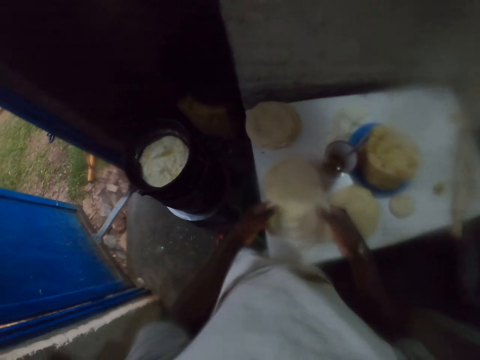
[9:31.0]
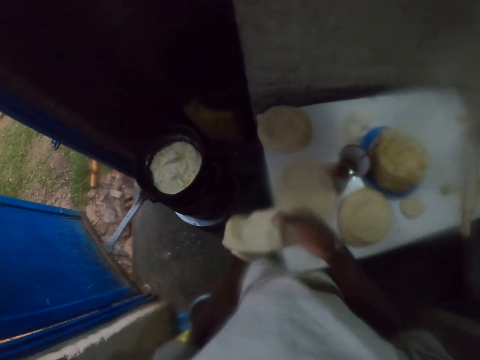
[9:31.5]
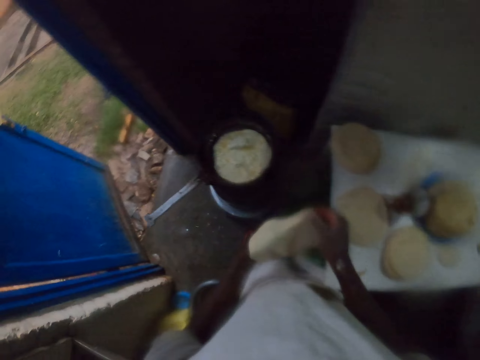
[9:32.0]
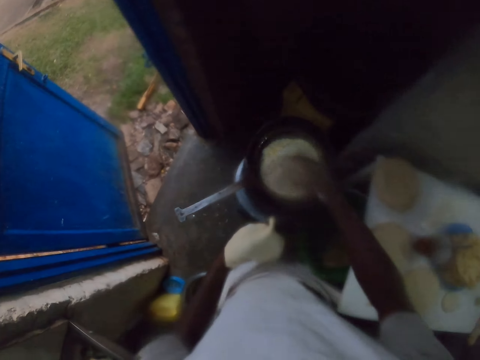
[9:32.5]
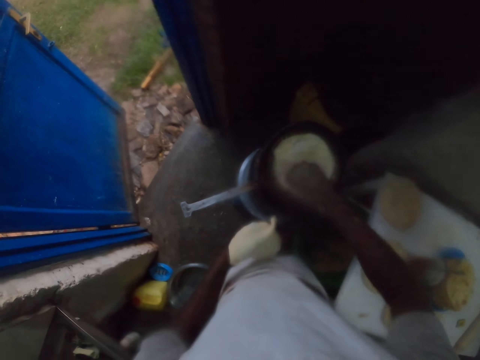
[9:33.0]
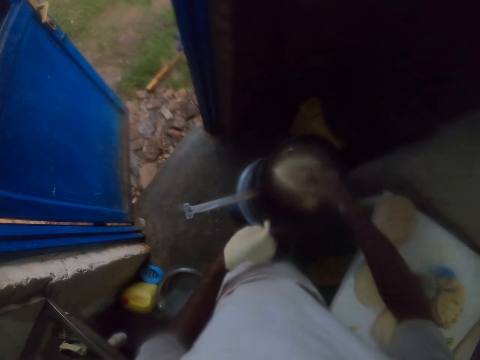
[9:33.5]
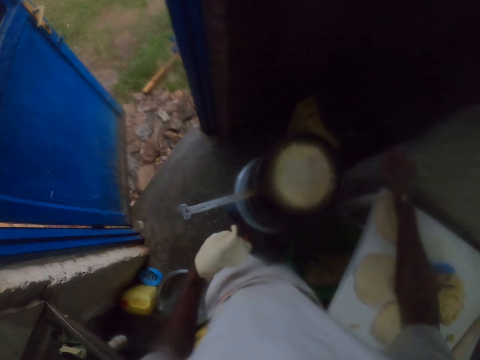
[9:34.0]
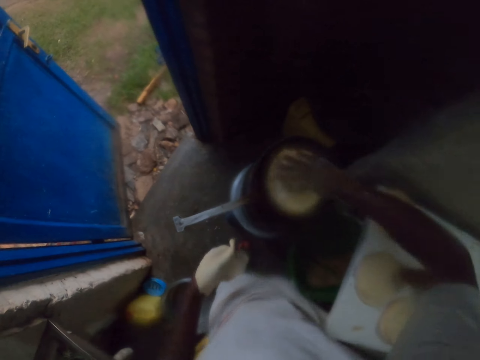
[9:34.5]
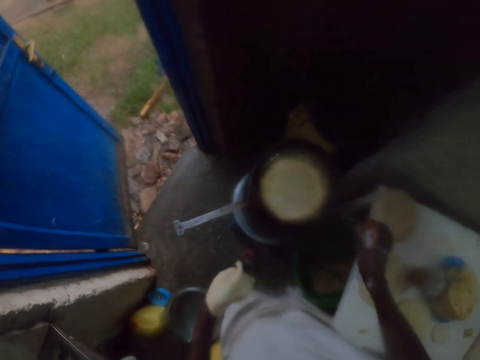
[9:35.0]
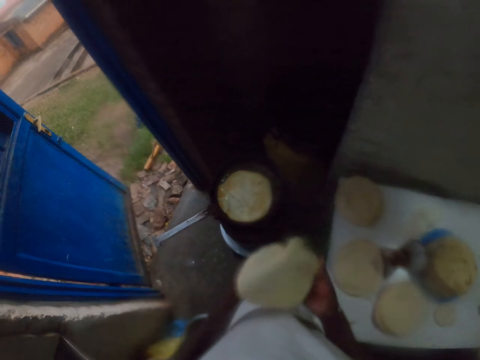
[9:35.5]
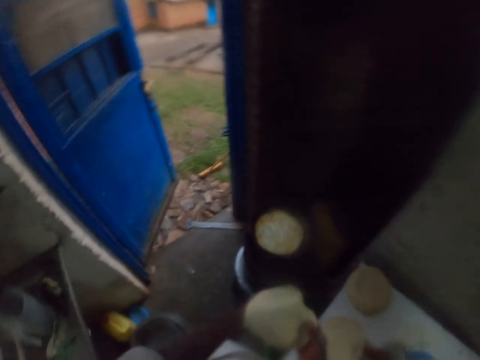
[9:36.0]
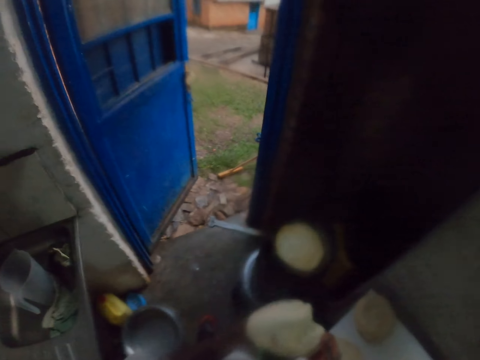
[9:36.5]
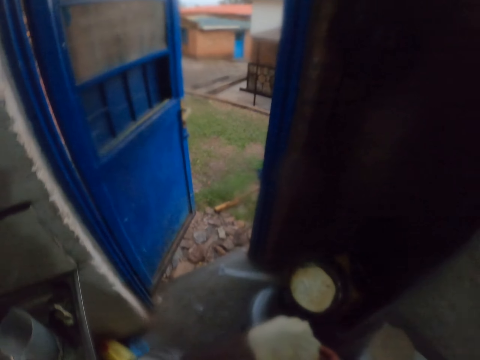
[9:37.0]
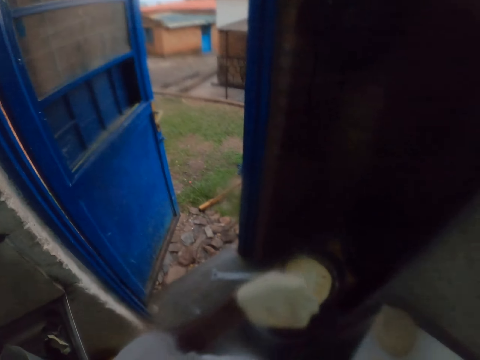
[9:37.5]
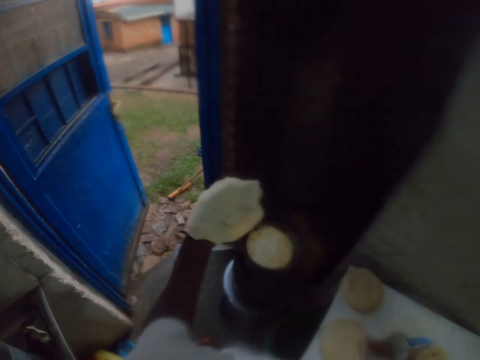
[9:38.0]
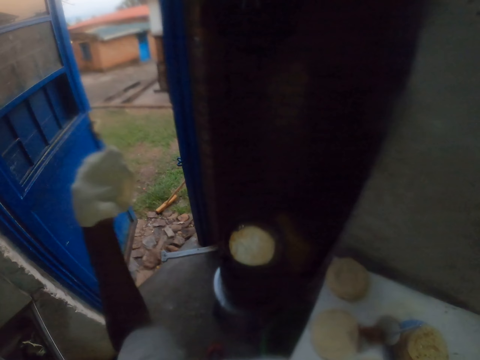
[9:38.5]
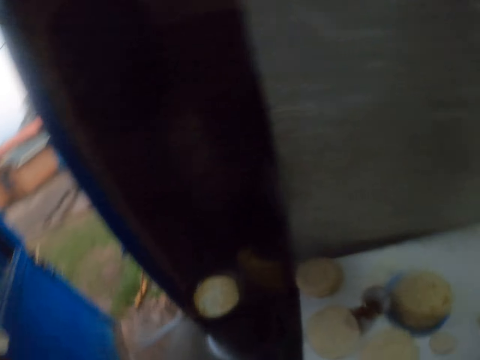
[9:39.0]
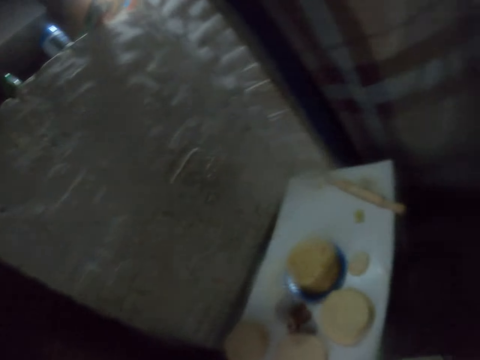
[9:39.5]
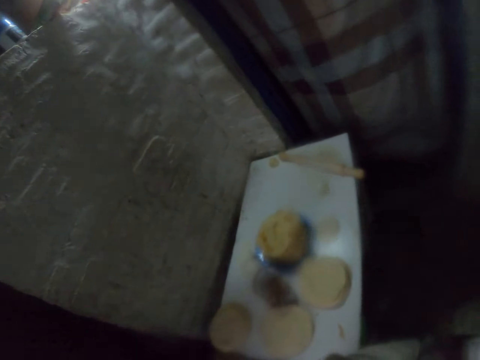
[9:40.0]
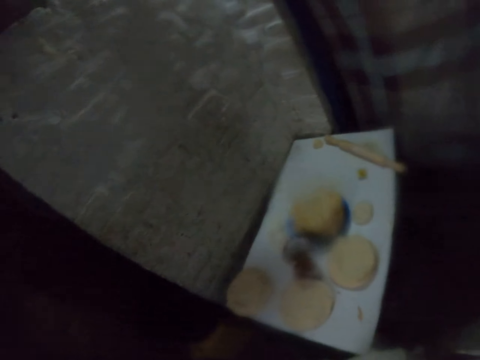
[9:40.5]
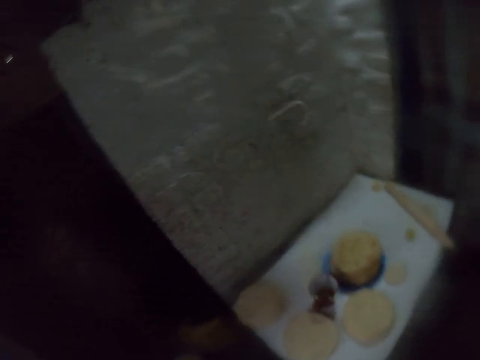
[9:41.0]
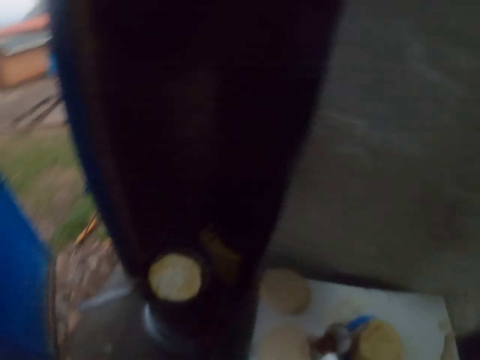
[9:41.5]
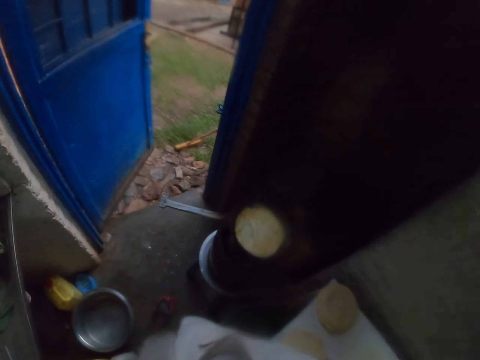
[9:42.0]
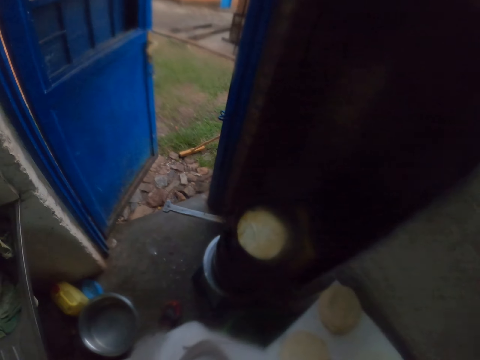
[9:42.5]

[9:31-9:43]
The camera wearer lifts the tortilla or chapatti up. They throw the tortilla up. They hold the tortilla. They move their hand down. They flip the chapatti on the pan. They touch the tortilla. They lift the tortilla up. They lift their hand up. They move their hand down. They turn the tortilla. They lift their hand up. They hold the tortilla. They look around. They move the tortilla down. They lift the tortilla up.

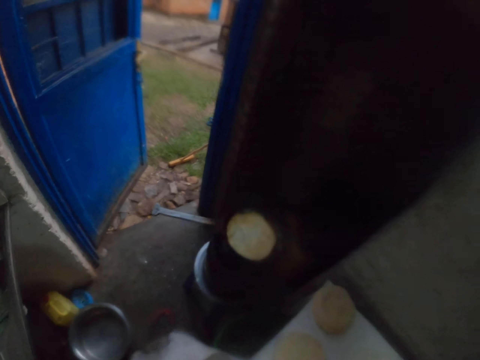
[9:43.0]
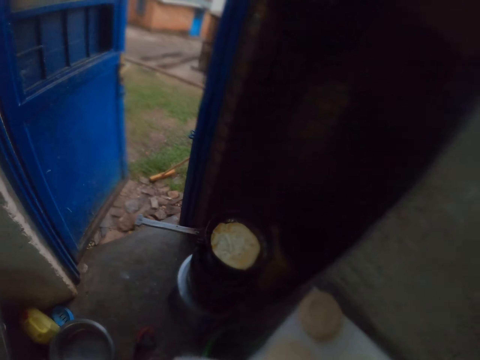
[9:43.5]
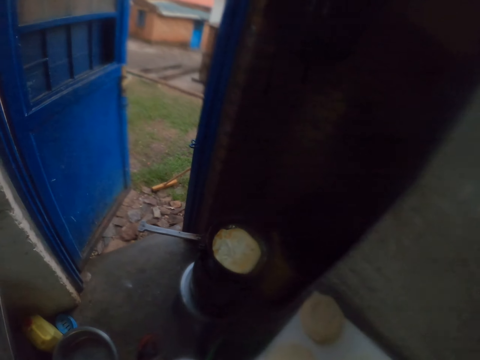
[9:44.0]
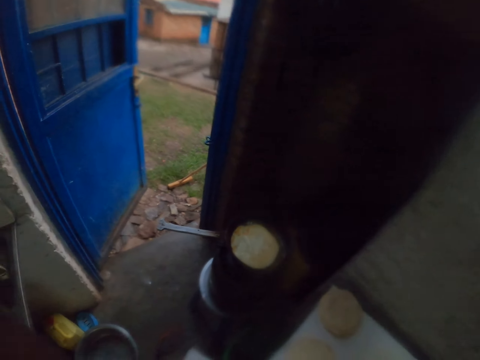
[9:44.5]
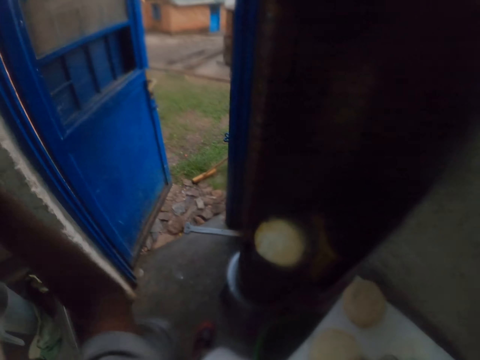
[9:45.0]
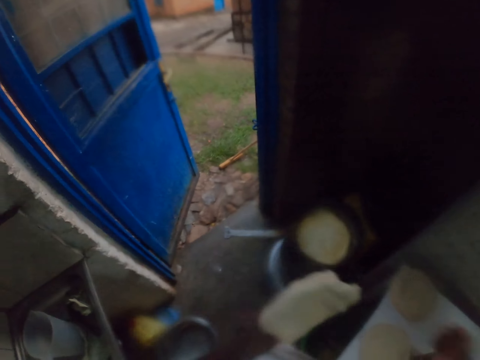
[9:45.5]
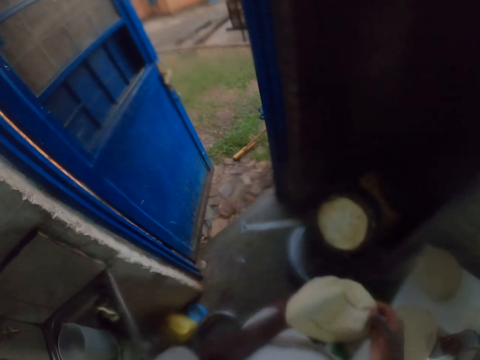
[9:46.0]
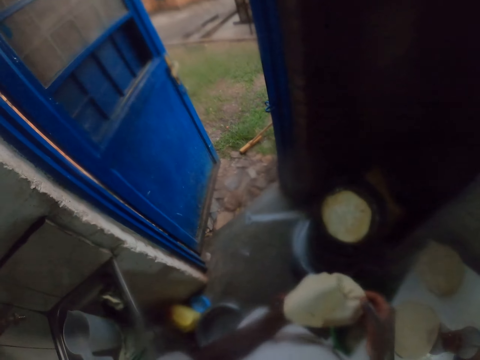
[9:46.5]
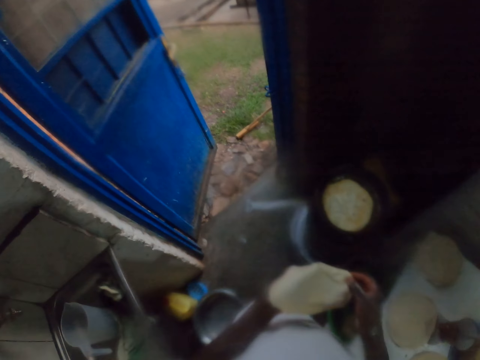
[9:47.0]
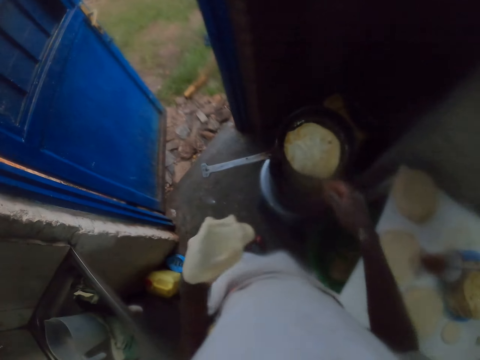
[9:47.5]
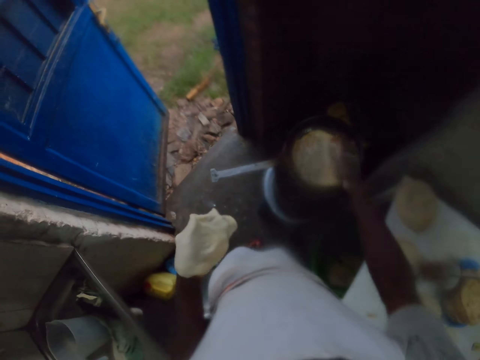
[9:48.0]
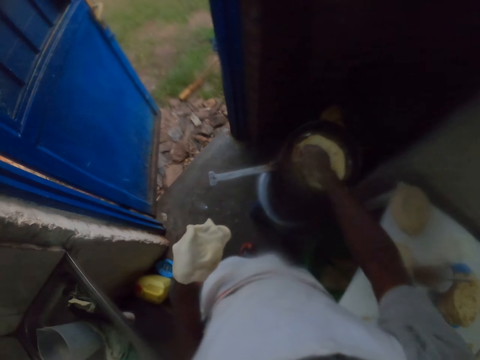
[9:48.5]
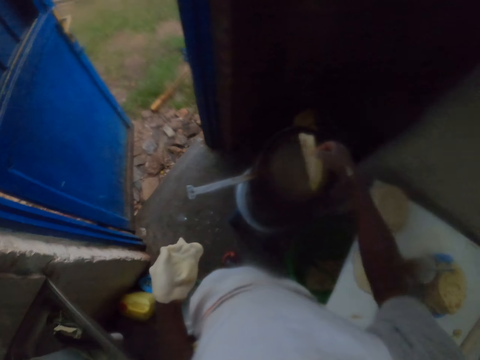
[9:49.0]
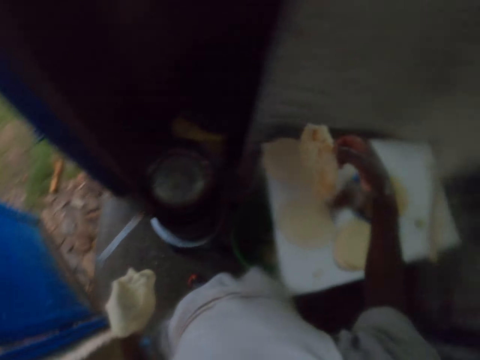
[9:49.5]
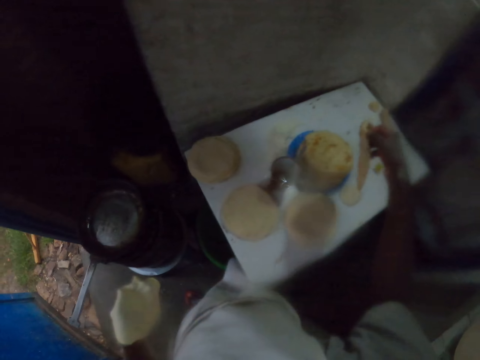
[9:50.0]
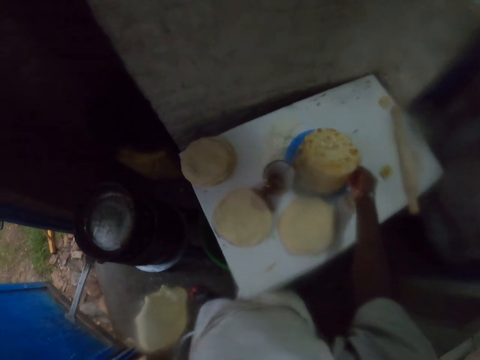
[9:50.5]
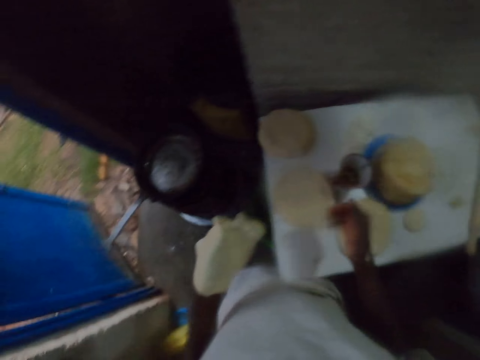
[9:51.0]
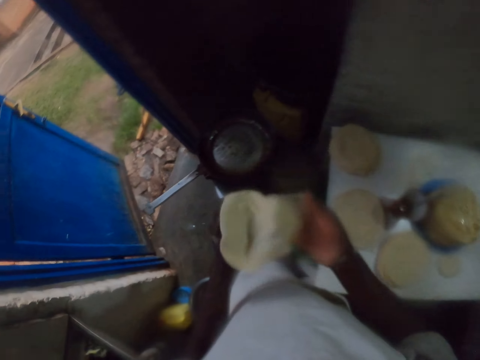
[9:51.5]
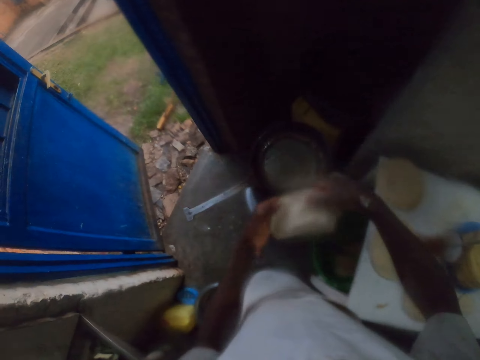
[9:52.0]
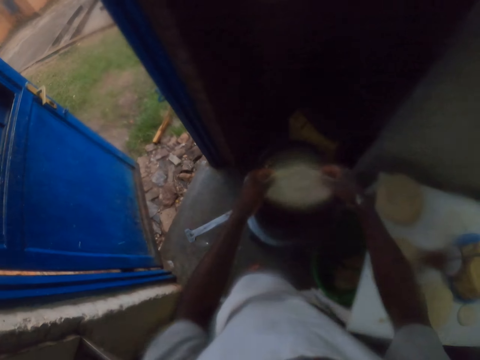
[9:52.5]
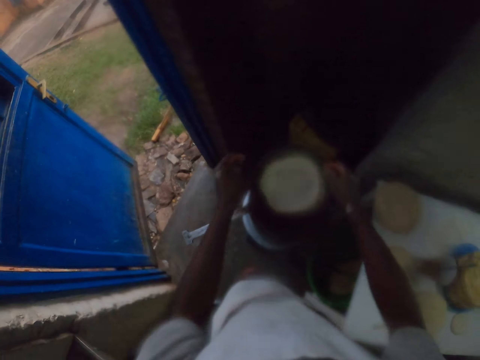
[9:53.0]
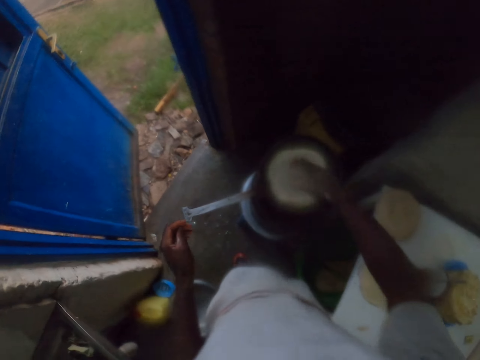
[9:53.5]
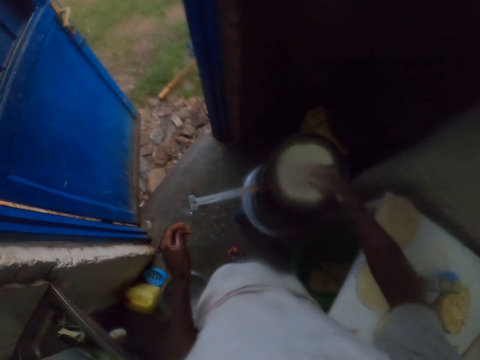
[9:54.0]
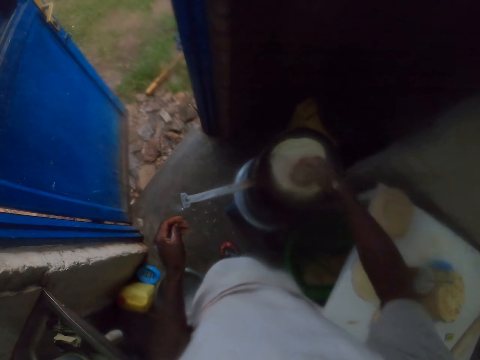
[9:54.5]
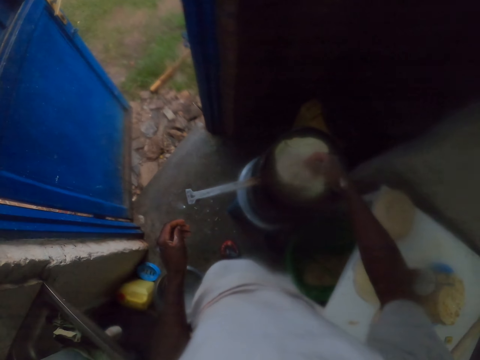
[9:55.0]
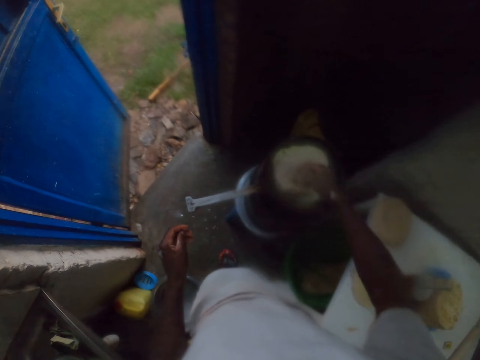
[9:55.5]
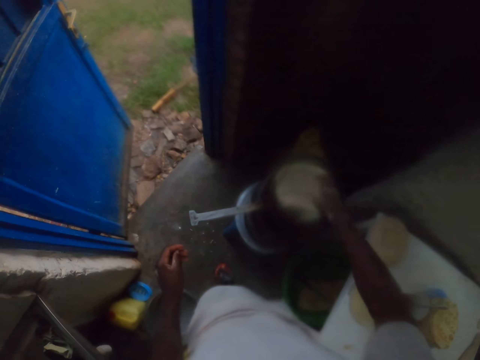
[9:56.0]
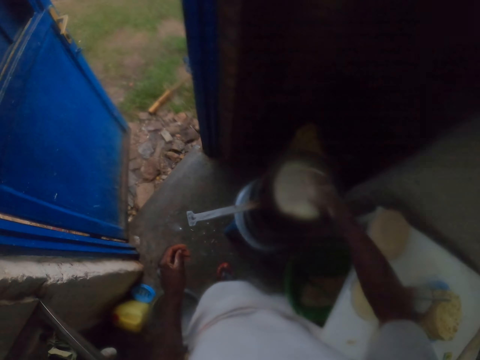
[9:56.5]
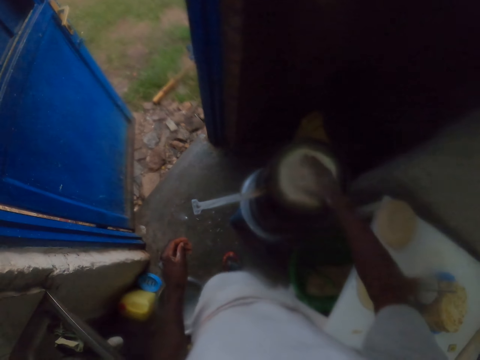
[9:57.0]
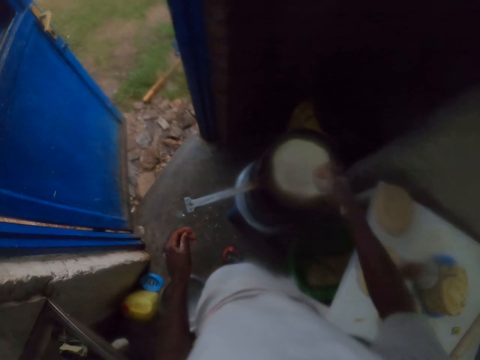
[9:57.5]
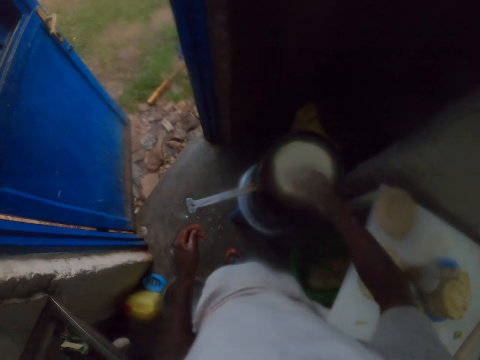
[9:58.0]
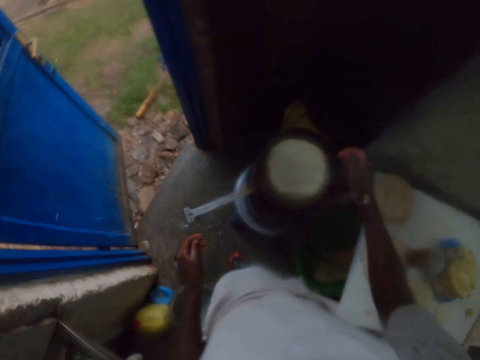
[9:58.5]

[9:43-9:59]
The camera wearer moves the tortilla or chapatti down. They hold the tortilla. They touch the tortilla. They move their hand down. They touch the tortilla. They remove the cooked chapatti from the pan. They lift the tortilla up. They put the cooked chapatti on top on a plate. They lift their hand up. They hold the tortilla. They move the tortilla down. They put the rolled dough on the pan. They lift their hand up. They hold the tortilla. They wipe the tortilla.
